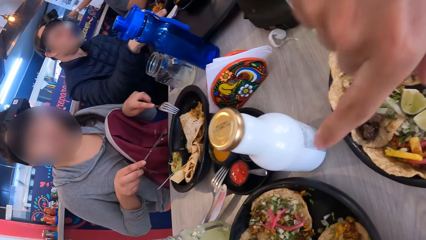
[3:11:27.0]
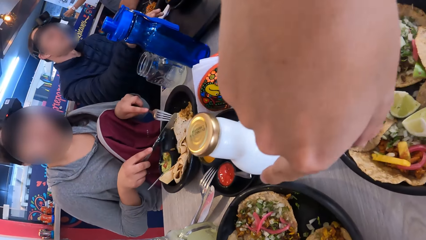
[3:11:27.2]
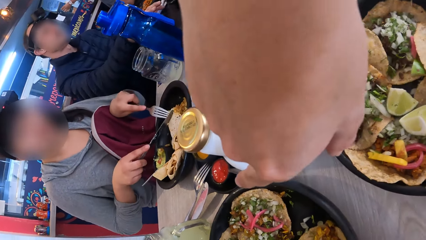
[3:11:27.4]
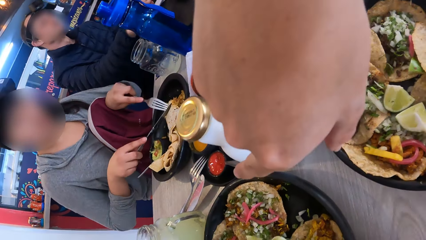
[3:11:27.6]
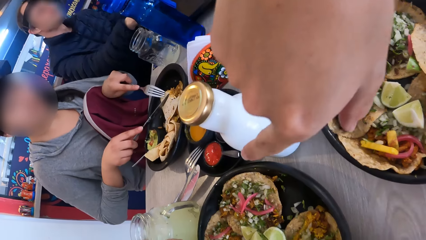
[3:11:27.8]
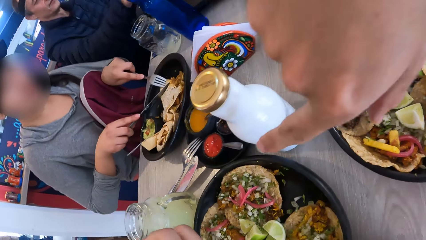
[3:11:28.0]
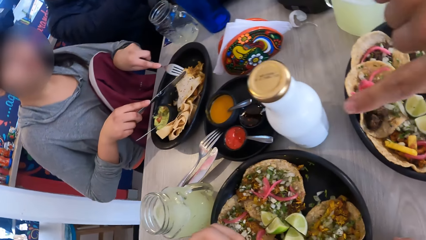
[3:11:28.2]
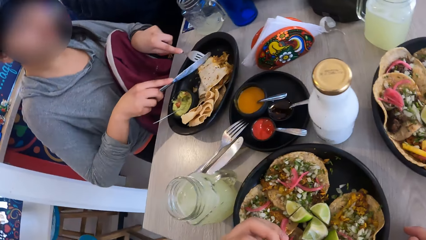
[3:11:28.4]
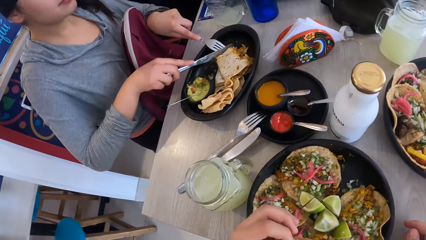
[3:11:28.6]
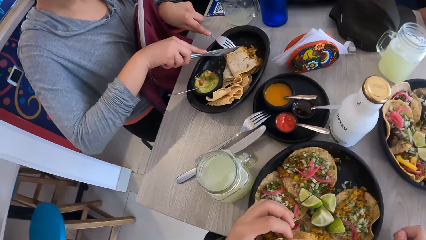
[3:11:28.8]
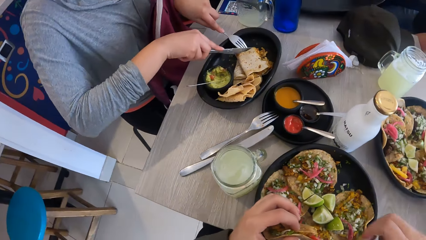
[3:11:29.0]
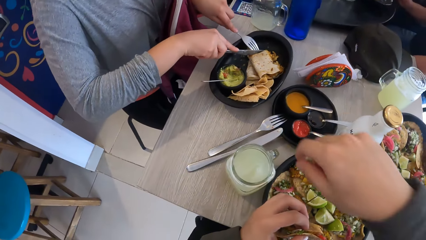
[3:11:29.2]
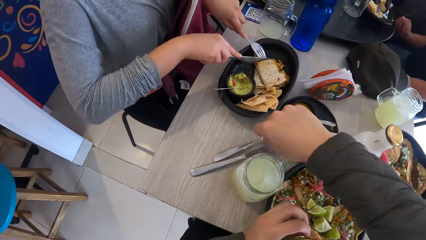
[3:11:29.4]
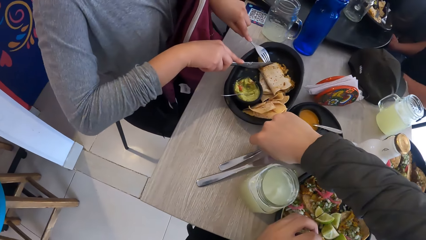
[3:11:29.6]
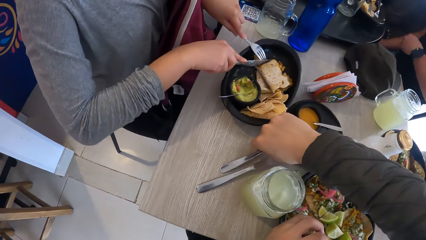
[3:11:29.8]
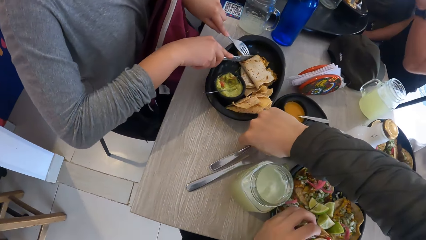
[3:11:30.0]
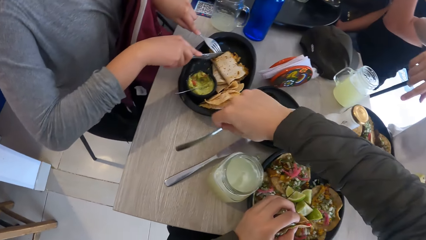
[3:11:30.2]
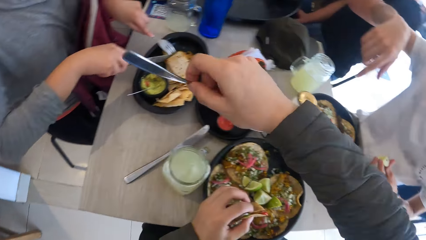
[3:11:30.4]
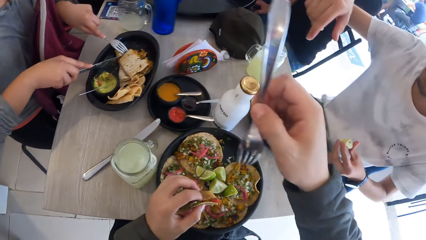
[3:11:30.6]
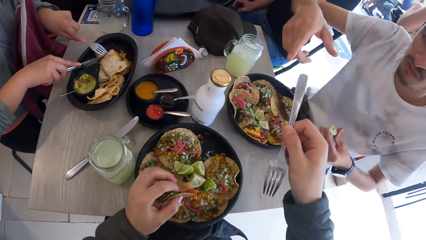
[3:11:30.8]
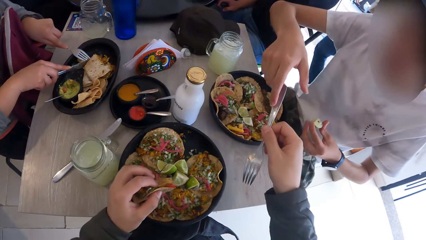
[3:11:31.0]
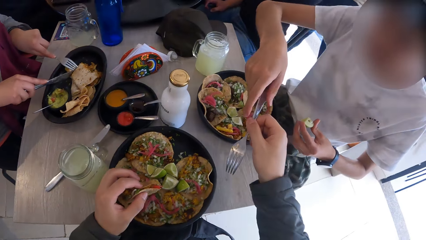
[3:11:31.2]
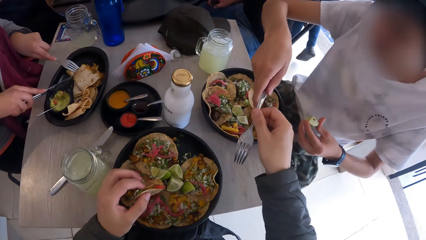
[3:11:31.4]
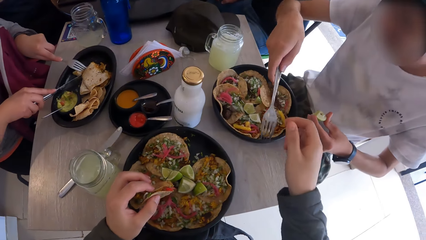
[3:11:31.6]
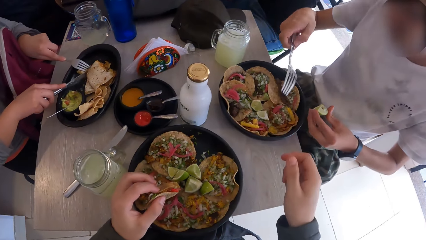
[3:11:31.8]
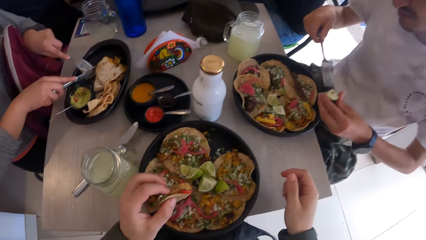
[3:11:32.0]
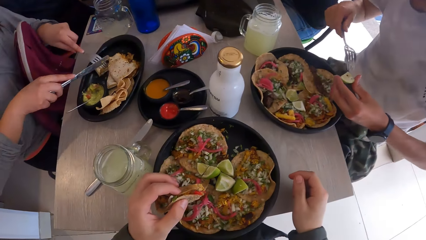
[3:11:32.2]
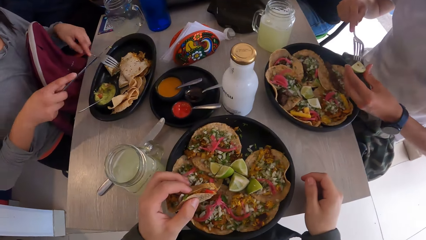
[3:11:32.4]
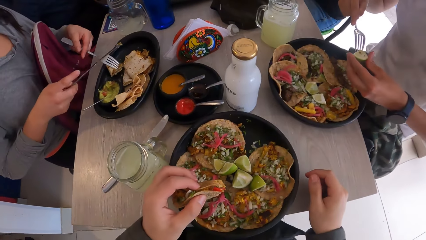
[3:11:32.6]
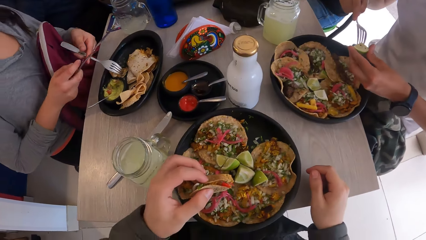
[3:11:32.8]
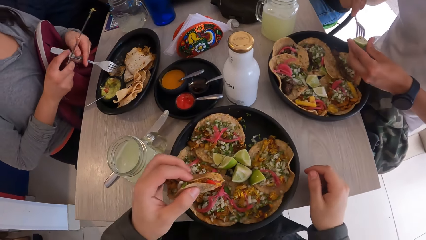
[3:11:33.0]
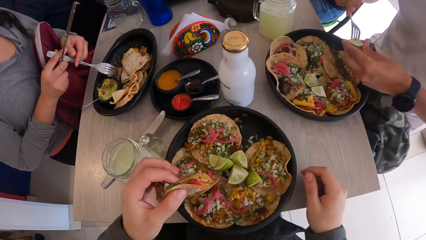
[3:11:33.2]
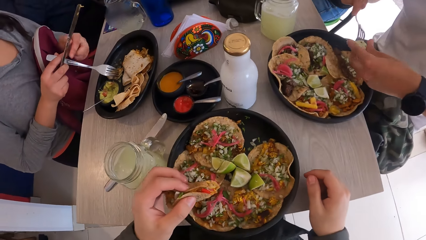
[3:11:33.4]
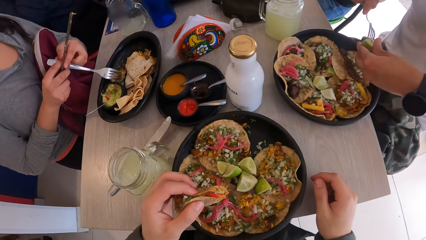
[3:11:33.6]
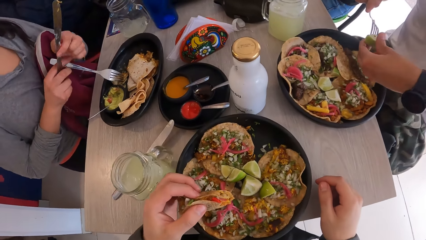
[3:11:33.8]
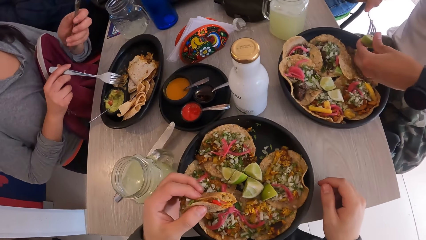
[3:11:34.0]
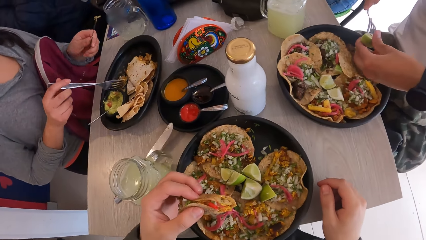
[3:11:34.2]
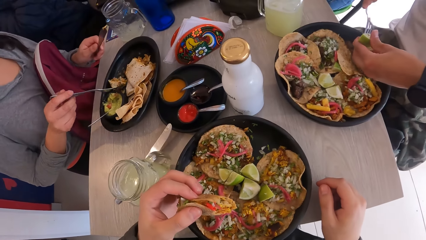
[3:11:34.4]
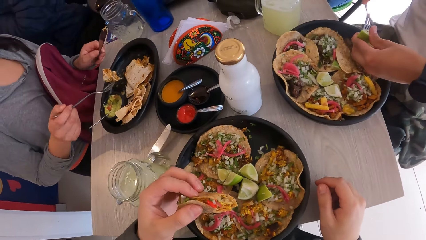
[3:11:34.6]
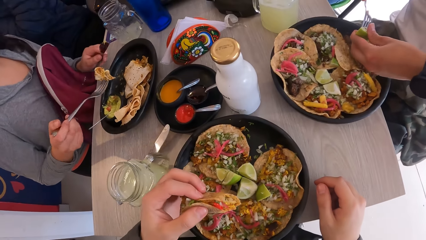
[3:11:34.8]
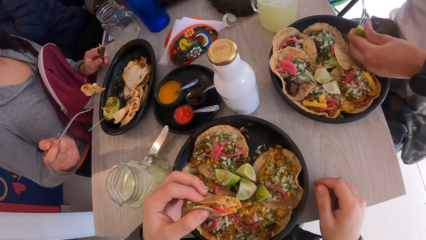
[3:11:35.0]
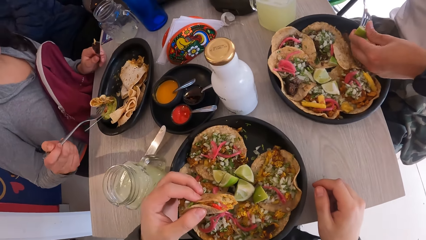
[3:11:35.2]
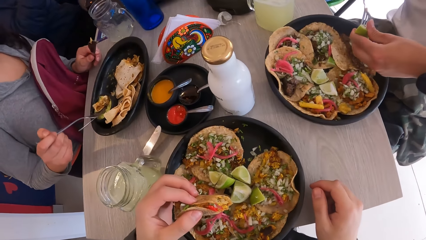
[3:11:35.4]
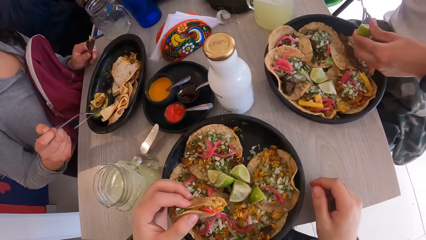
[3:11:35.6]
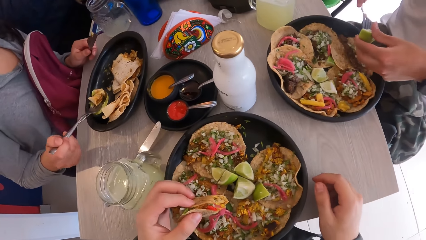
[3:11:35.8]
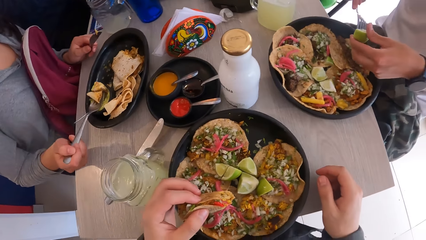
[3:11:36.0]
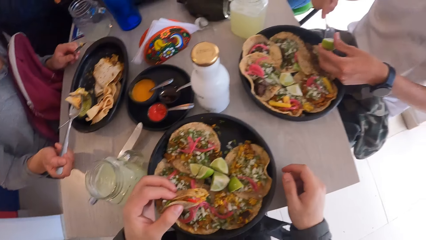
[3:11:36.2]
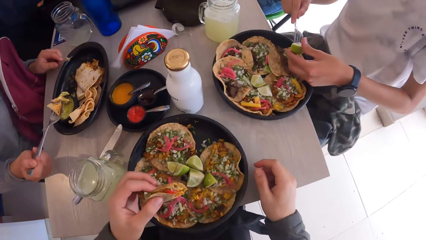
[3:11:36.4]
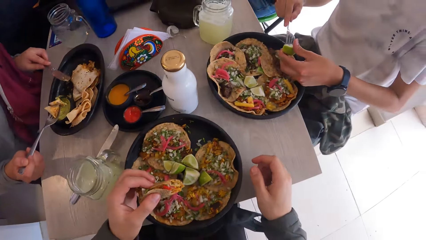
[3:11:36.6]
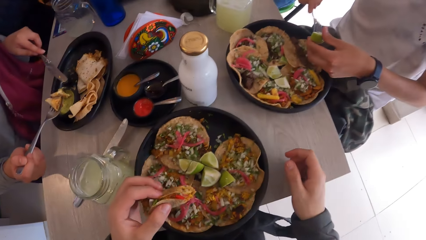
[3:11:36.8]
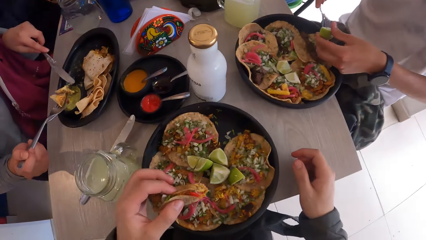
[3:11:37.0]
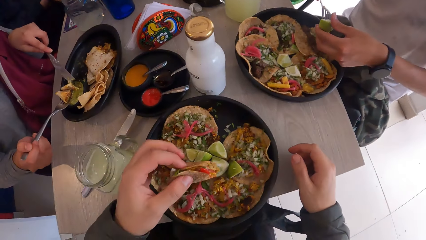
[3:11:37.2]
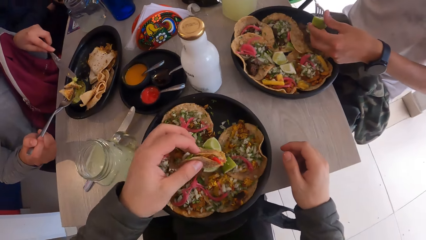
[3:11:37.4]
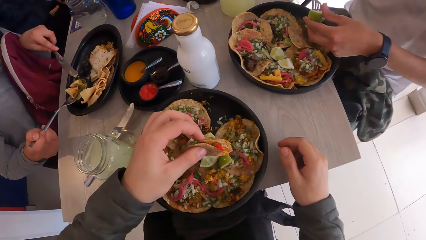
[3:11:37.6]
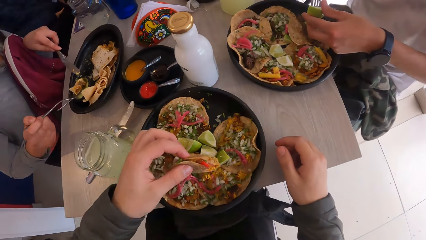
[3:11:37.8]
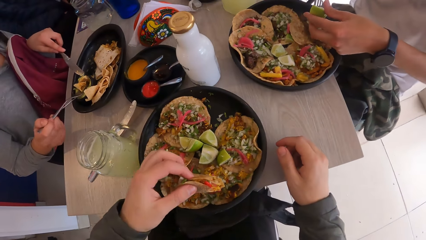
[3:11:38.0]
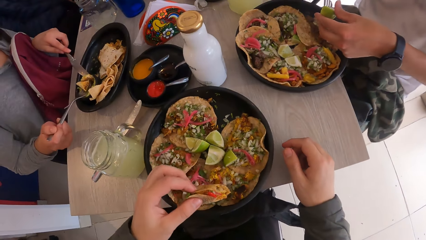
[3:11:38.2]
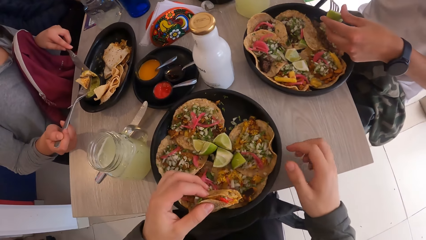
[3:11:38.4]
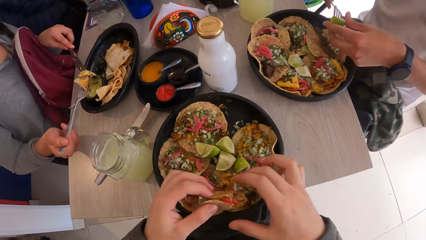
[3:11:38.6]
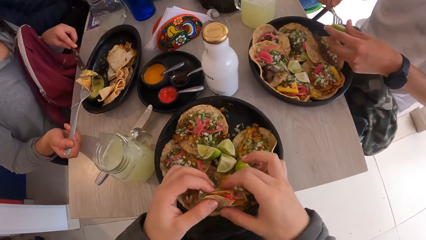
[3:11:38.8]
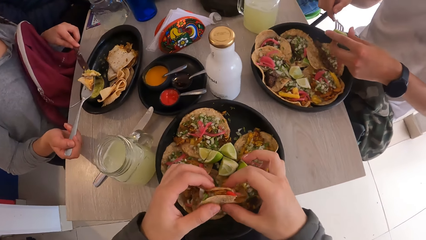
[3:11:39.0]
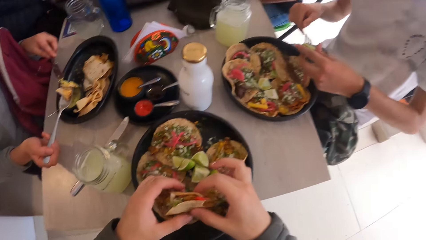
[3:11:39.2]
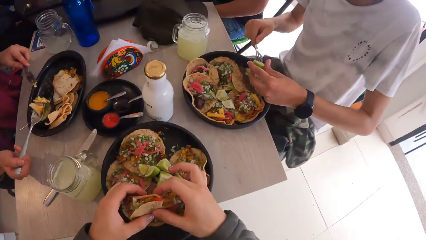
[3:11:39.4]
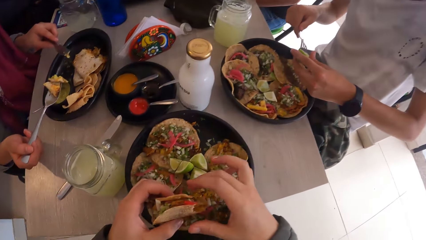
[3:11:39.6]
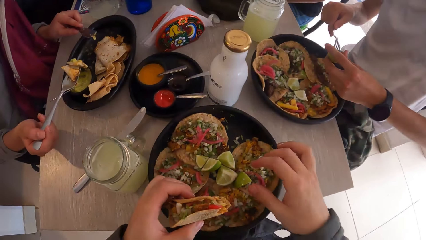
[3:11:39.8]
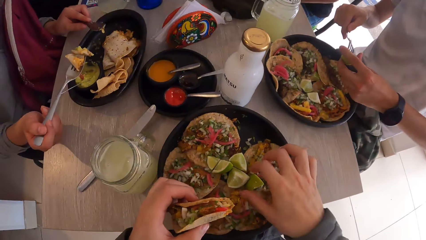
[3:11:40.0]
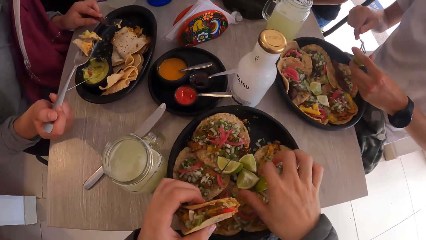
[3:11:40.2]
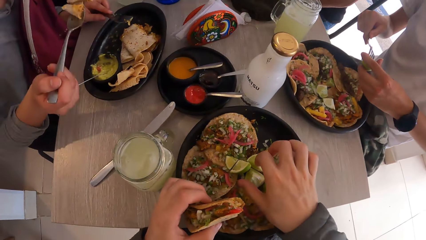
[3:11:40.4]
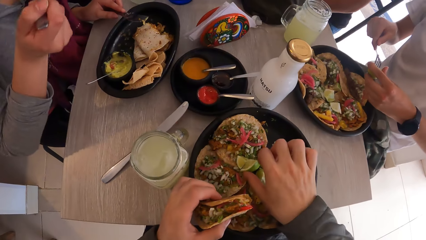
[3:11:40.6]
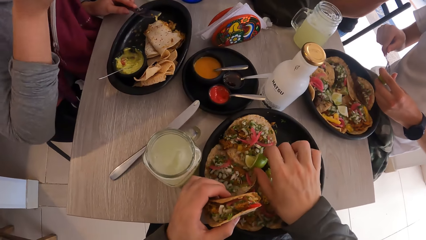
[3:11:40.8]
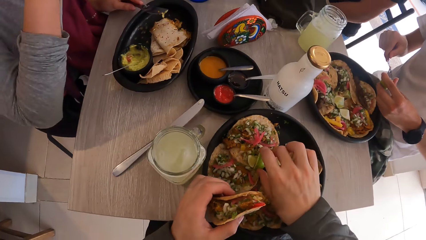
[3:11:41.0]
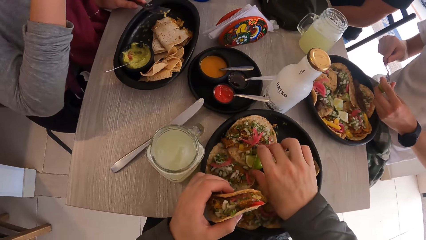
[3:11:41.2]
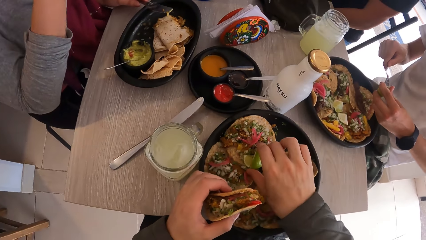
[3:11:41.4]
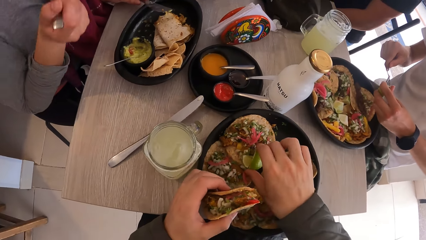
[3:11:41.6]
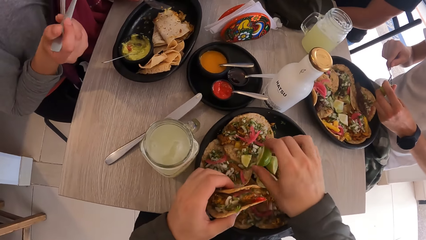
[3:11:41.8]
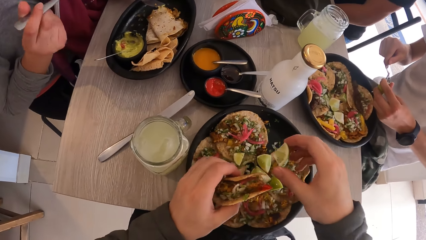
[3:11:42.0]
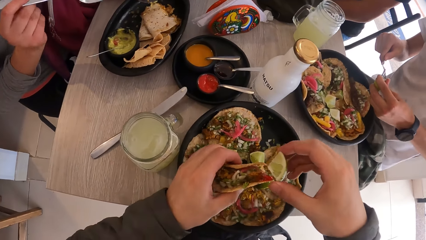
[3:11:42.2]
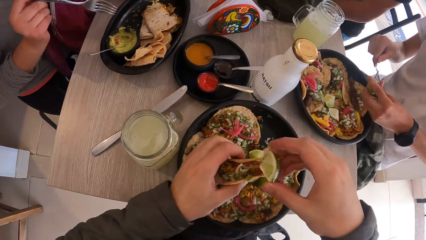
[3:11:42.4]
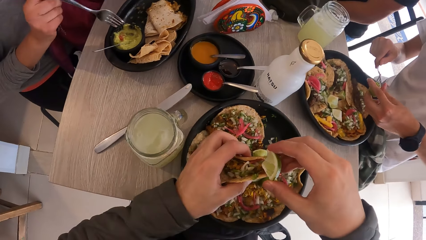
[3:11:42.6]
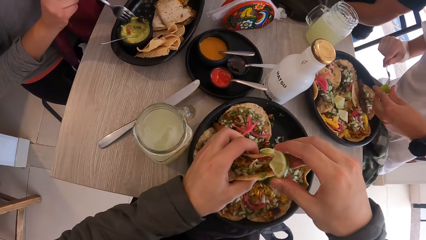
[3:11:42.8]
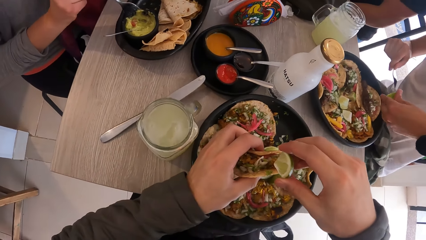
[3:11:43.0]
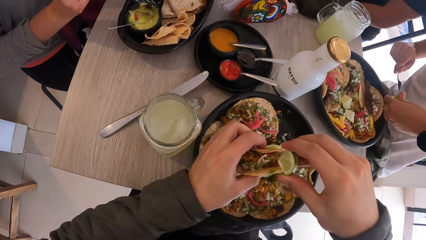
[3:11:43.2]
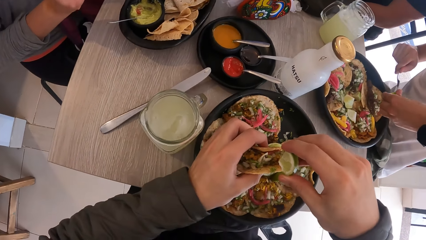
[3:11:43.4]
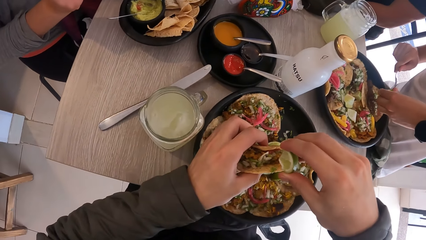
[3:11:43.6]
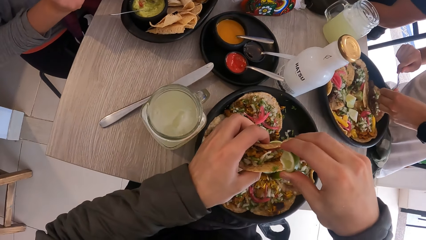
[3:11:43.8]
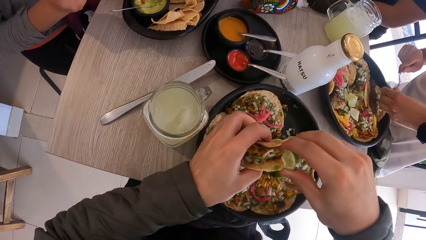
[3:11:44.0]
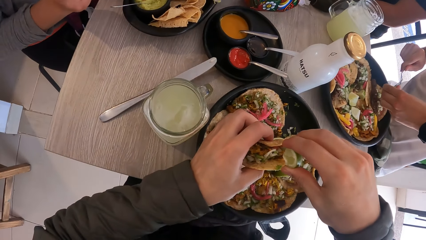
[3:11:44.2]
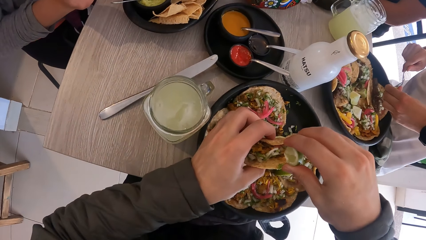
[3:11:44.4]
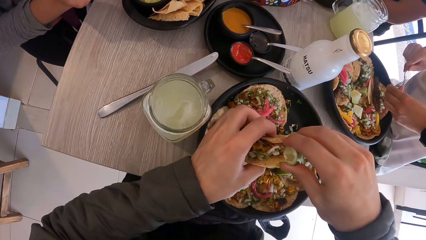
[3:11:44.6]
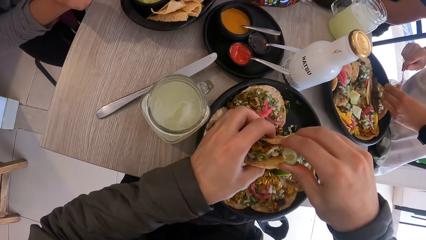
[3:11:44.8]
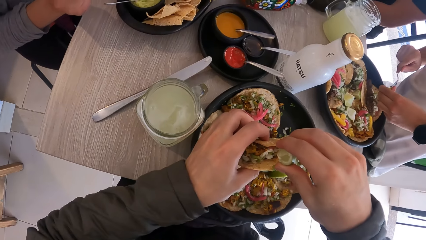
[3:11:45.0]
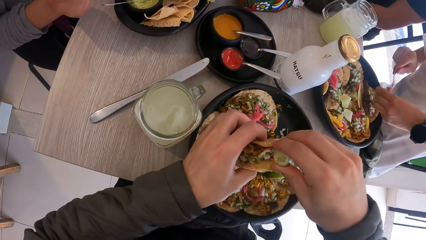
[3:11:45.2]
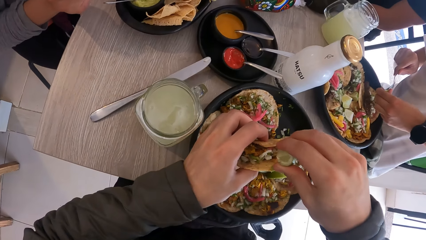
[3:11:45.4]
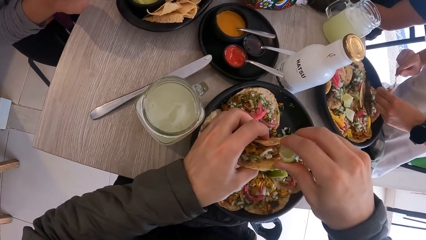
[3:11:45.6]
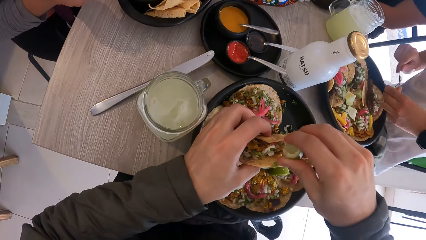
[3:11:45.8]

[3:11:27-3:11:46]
The man points at the tray. The camera wearer picks the fork from the table with his right hand. The man takes the fork from the camera wearer with his right hand. He pins the fork in his right hand to the lemon in his left hand. The camera wearer stares at the tray. He holds the taco with both hands. He picks a lemon from the plate with his right hand. He squeezes the lemon in his right hand into the taco in his left hand.
